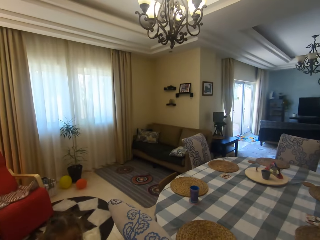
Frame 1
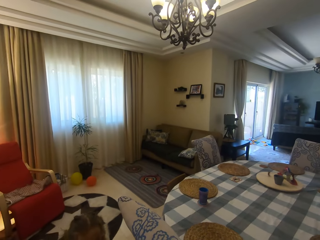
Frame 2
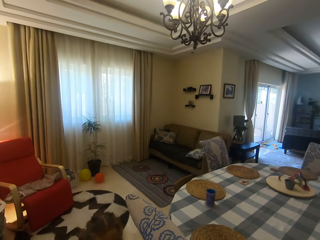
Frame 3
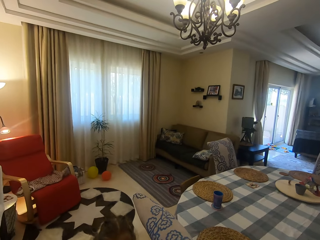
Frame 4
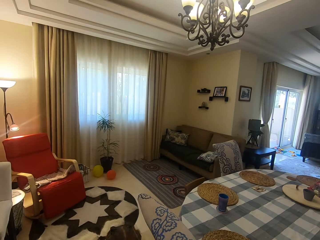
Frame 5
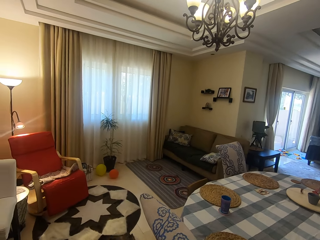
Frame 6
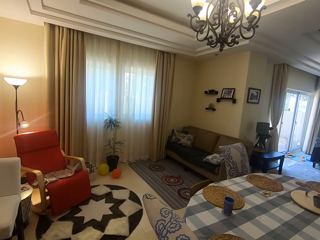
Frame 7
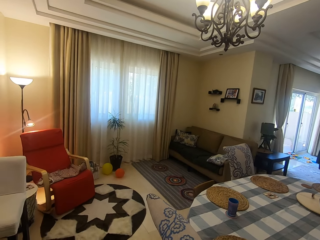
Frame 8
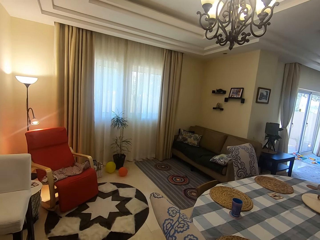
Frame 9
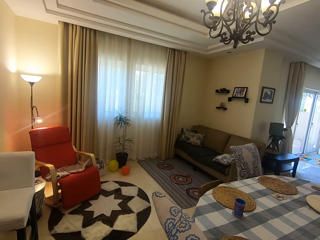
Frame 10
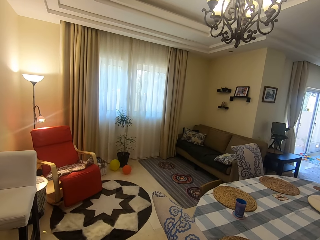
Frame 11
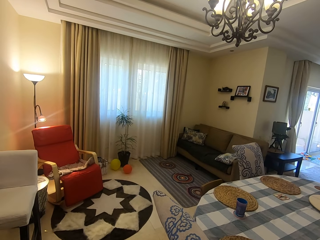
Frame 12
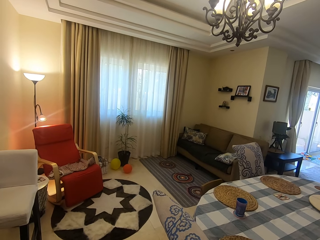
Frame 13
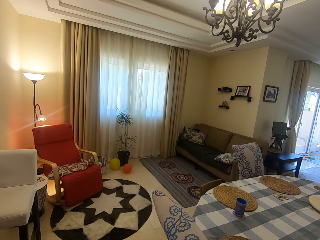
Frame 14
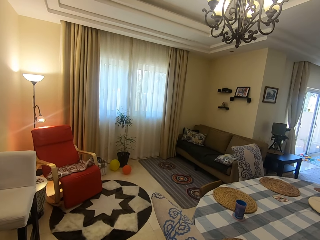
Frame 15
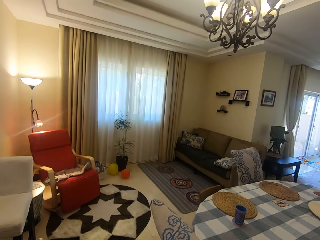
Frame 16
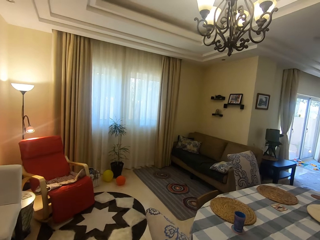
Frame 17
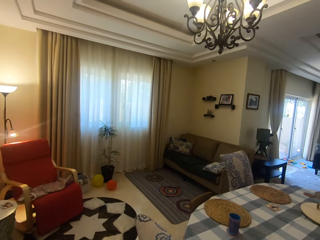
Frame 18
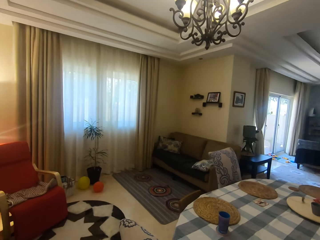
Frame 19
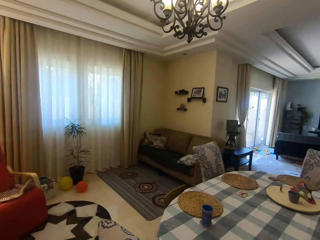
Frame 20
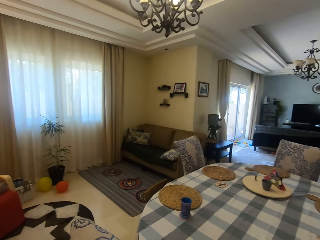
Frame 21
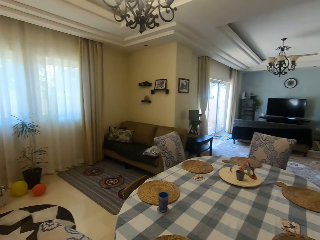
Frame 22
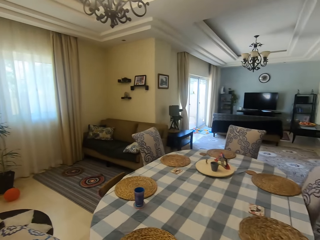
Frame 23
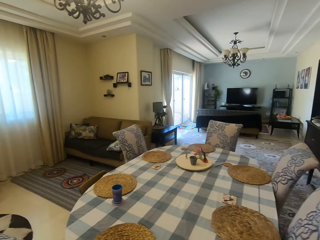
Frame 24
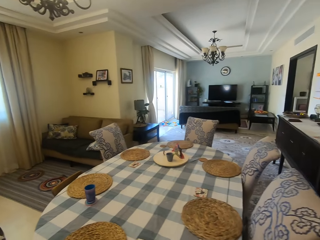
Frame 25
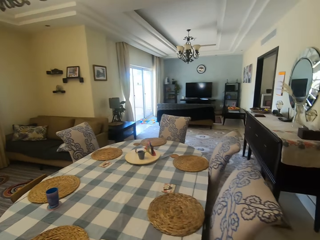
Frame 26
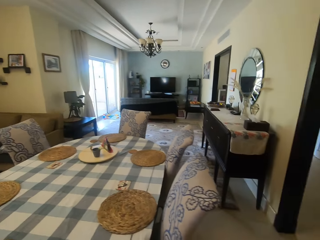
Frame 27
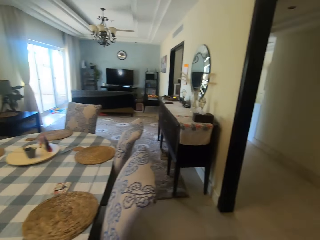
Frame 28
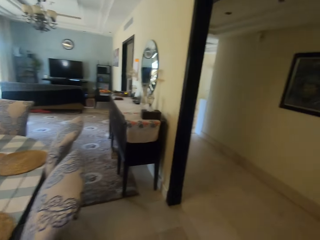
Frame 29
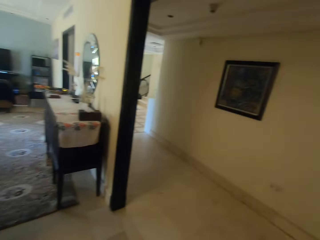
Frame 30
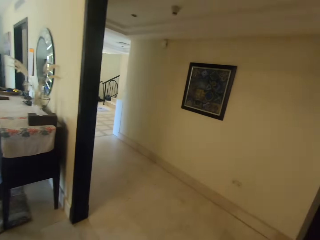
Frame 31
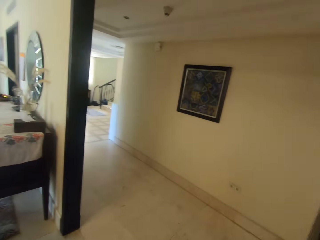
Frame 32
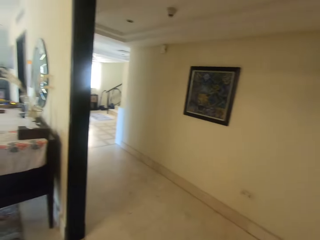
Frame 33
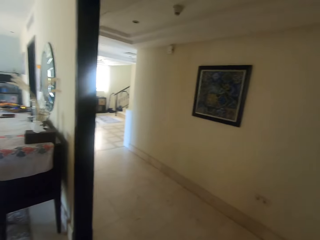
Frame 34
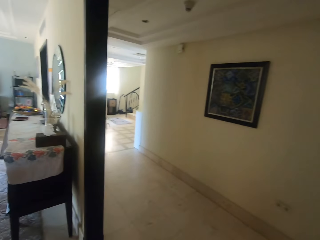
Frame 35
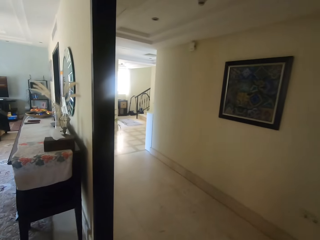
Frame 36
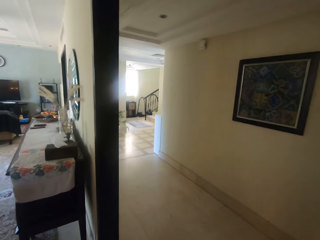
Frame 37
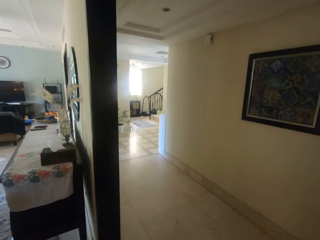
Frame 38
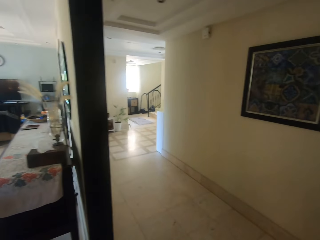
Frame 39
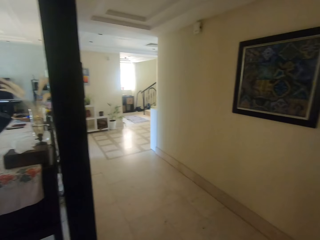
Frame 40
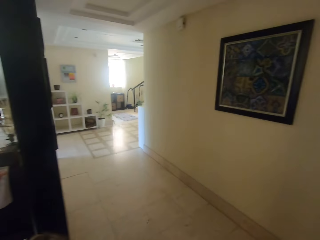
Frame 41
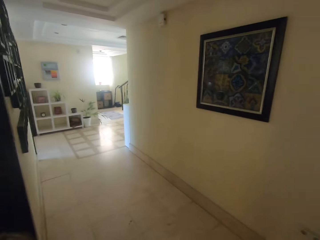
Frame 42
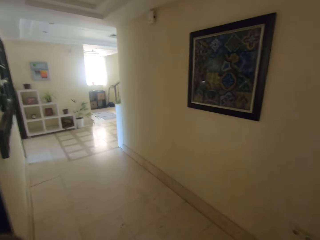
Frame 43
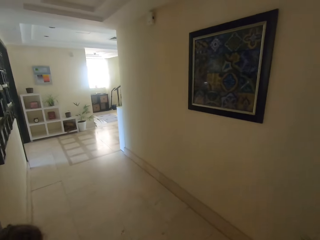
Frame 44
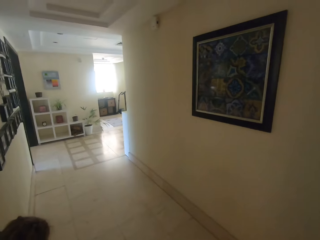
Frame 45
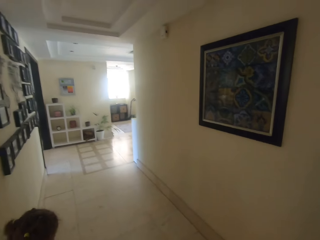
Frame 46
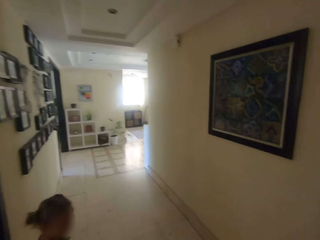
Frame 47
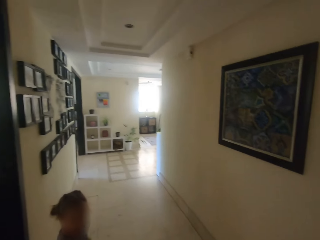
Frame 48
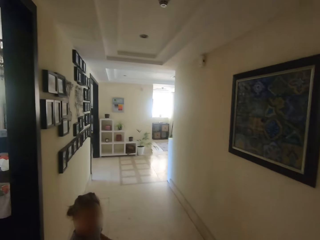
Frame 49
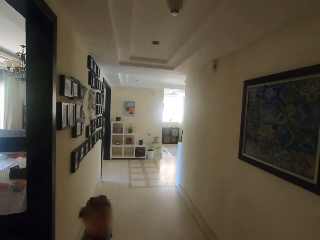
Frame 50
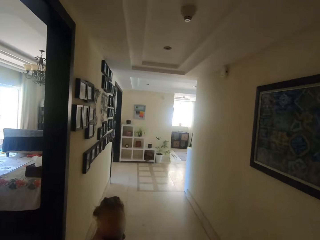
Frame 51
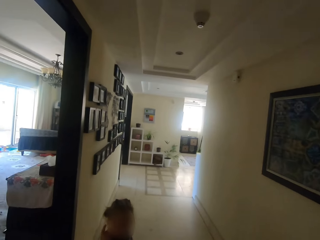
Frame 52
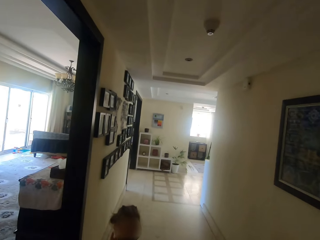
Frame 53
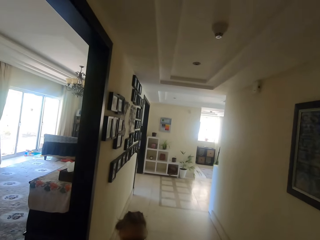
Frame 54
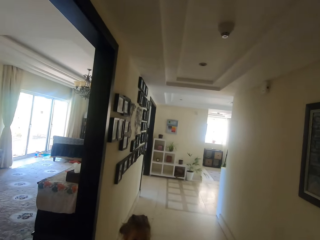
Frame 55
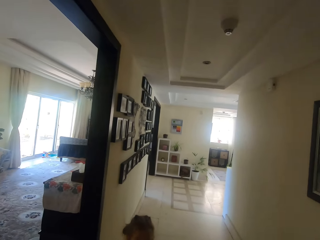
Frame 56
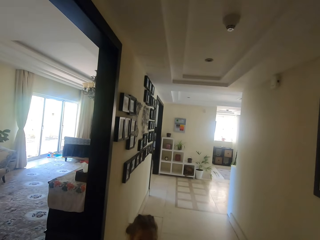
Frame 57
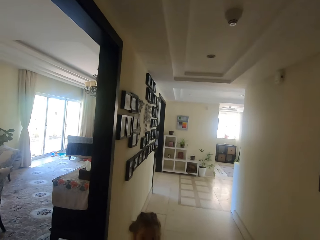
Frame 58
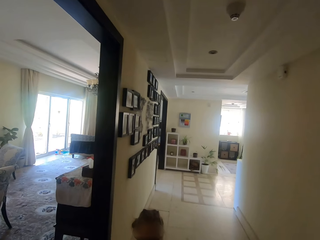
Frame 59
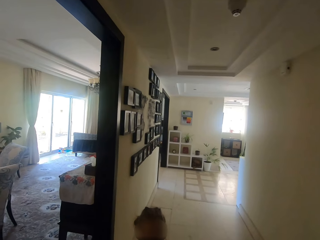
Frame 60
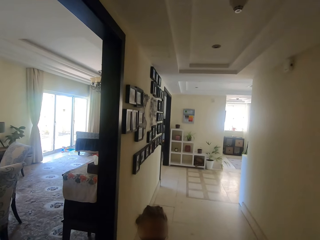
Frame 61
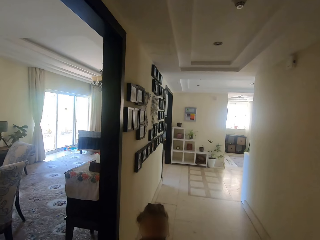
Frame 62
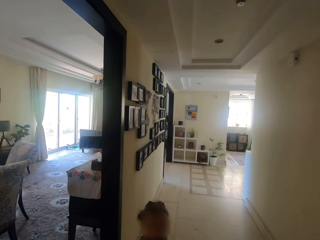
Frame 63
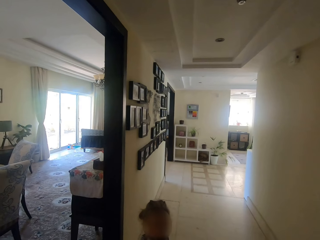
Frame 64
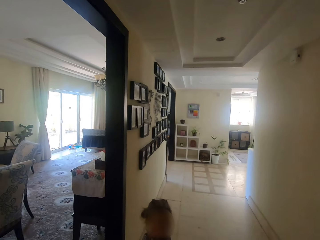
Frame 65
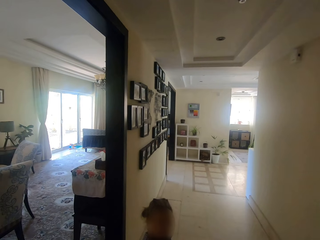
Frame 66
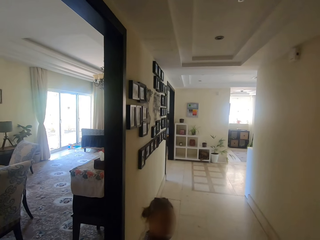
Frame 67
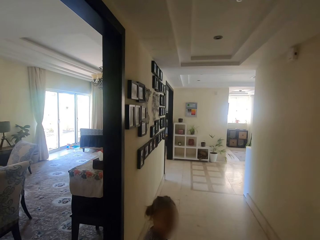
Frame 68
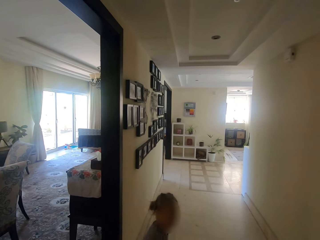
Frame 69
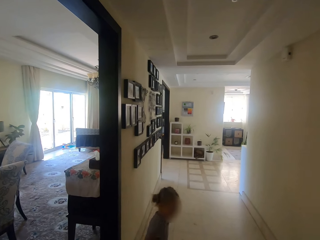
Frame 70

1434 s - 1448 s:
The camera wearer converses with a child. The child walks around. The camera wearer looks around. They turn around. They move around. They exit the dining room. They converse with the child. The child exits the dining room. The camera wearer converses with the child and stands on the corridor. The child walks around. The child looks at the camera wearer. The camera wearer looks around.

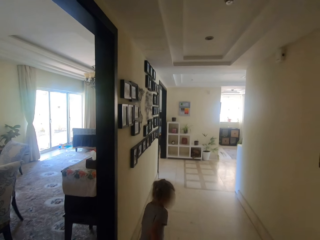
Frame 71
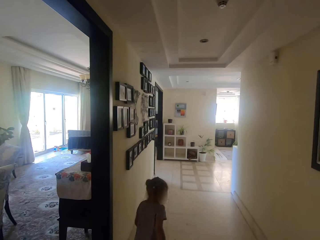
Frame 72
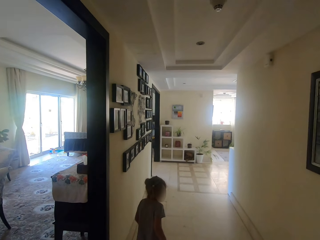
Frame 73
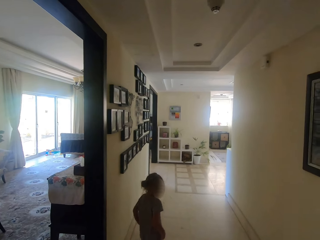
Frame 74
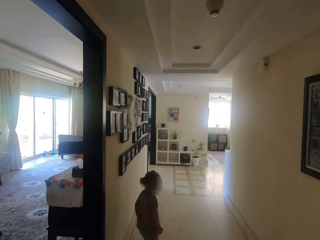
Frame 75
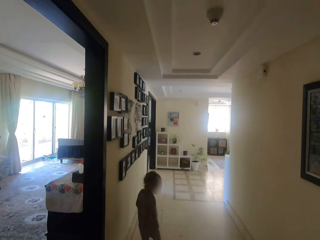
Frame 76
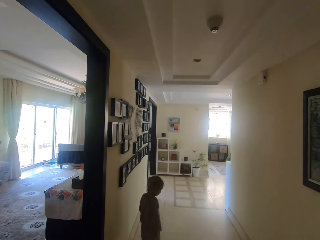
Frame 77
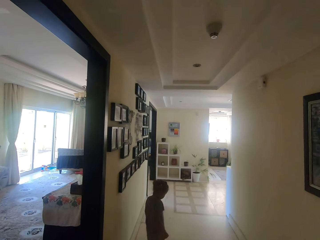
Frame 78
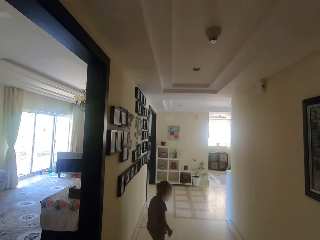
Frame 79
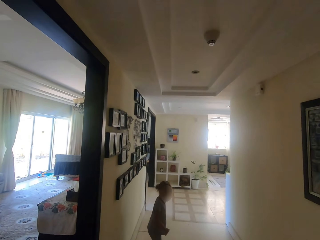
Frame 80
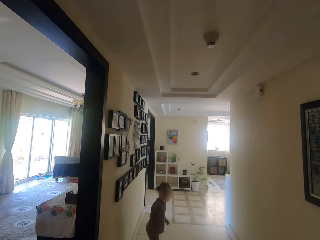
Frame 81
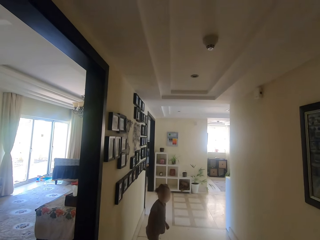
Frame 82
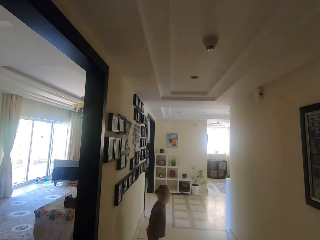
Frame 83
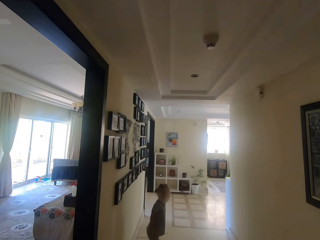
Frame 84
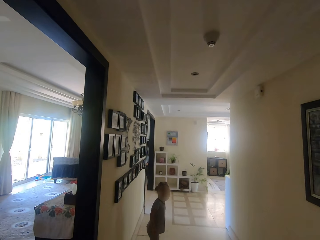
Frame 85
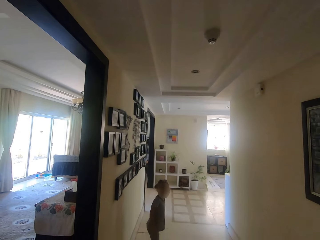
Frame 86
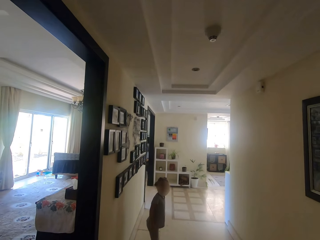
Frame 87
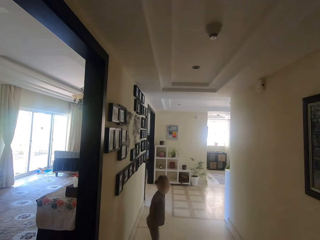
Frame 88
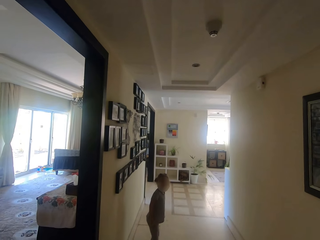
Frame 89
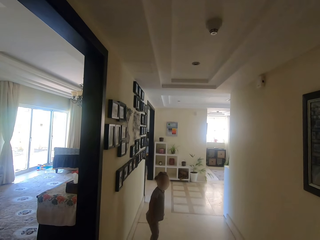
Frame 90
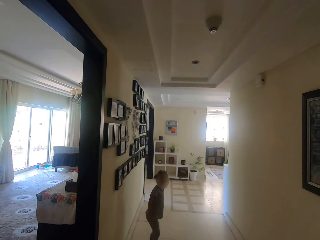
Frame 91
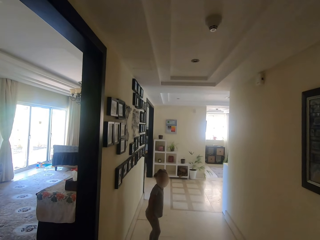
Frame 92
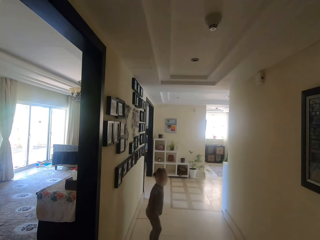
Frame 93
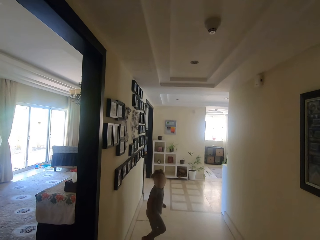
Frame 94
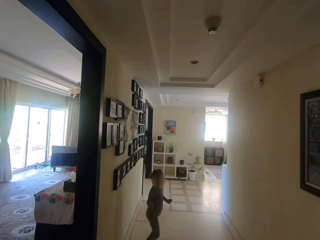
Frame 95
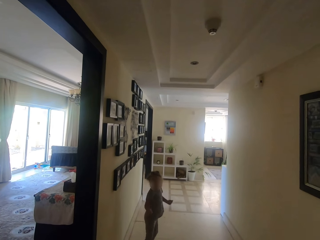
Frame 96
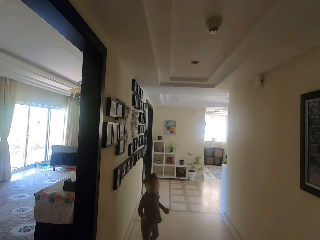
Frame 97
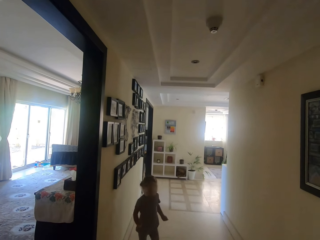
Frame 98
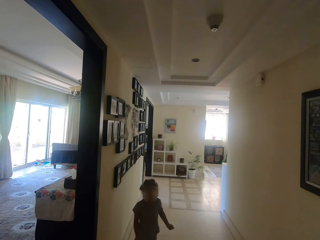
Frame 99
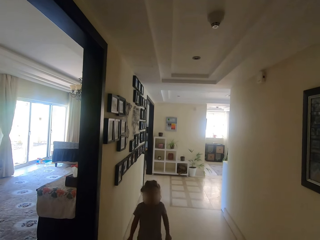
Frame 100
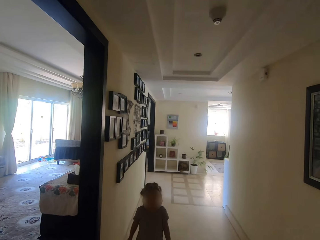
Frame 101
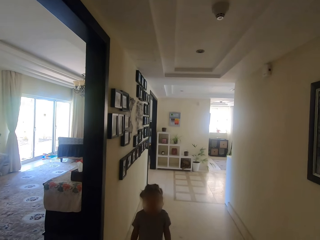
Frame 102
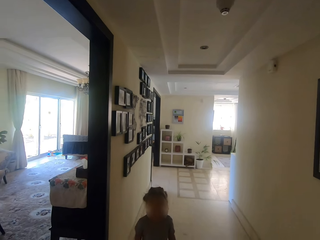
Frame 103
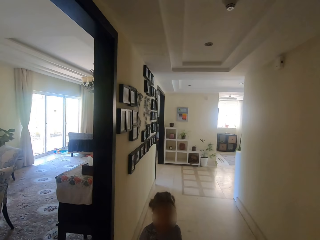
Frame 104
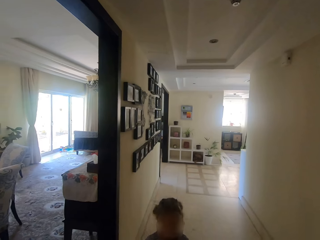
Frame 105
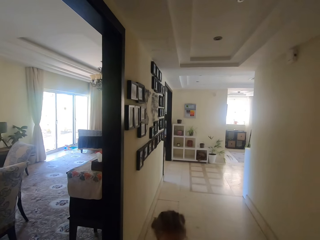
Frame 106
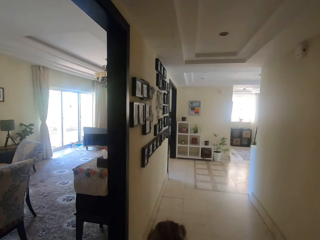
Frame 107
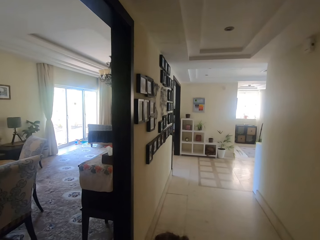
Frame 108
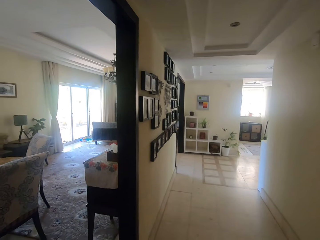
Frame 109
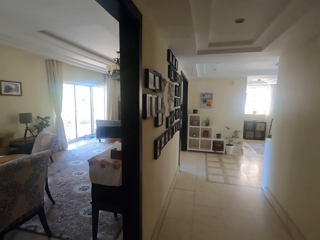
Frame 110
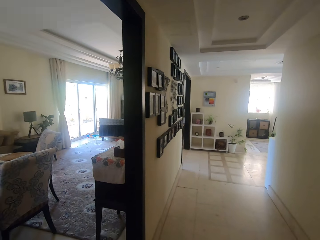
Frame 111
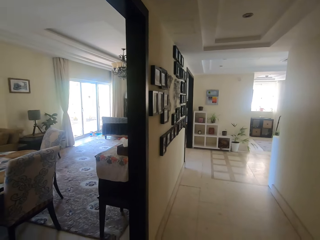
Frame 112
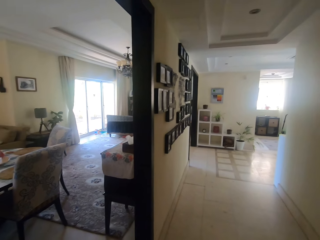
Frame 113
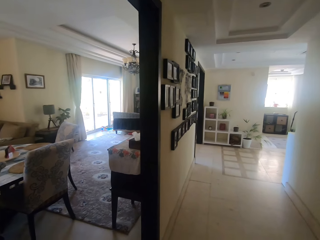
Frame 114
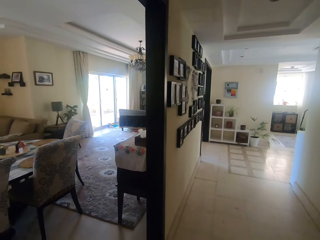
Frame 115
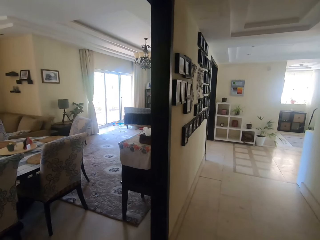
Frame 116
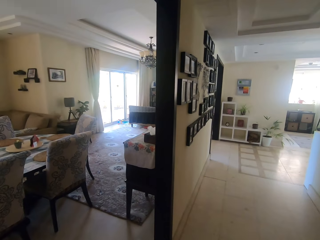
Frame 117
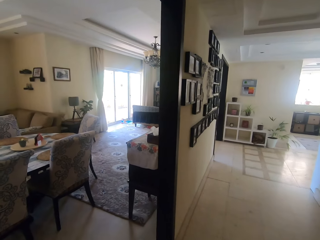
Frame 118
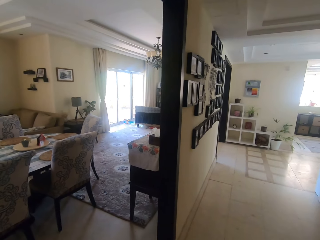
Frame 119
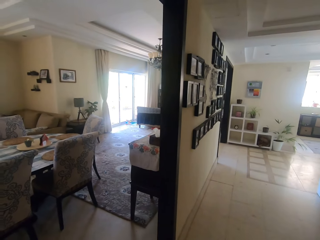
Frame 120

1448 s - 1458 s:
A girl walks around. The girl looks at the camera wearer. The girl walks around.
